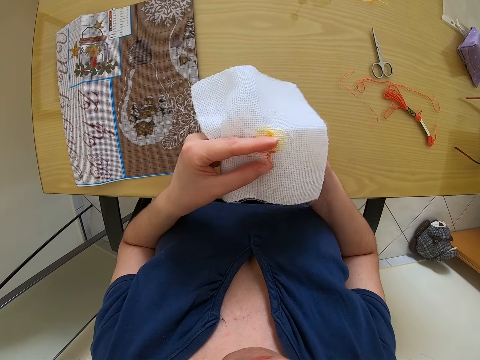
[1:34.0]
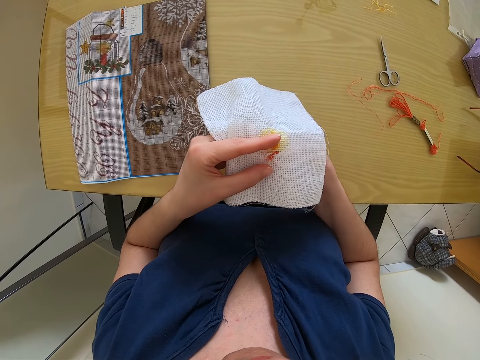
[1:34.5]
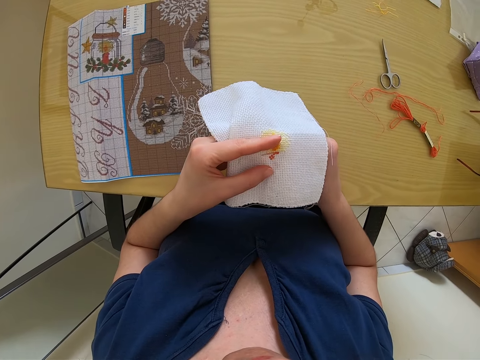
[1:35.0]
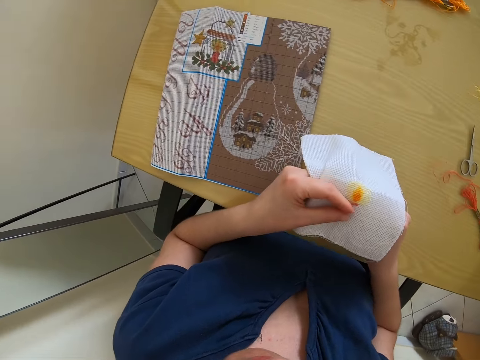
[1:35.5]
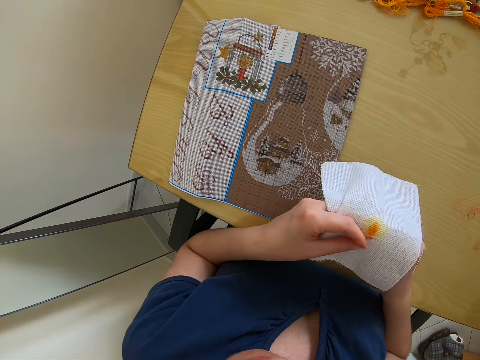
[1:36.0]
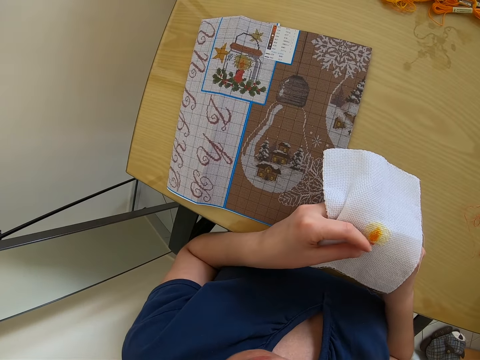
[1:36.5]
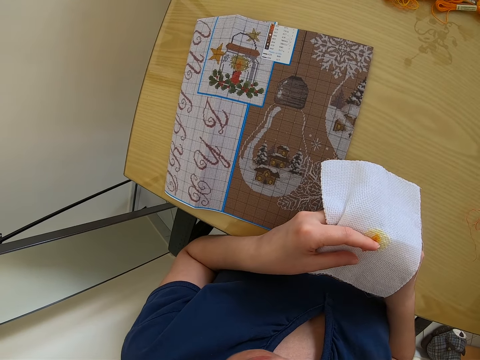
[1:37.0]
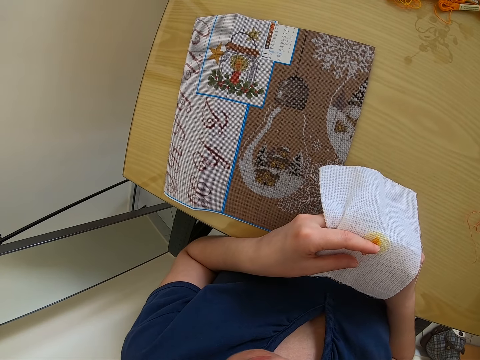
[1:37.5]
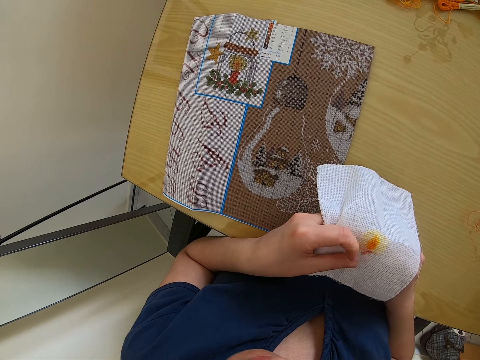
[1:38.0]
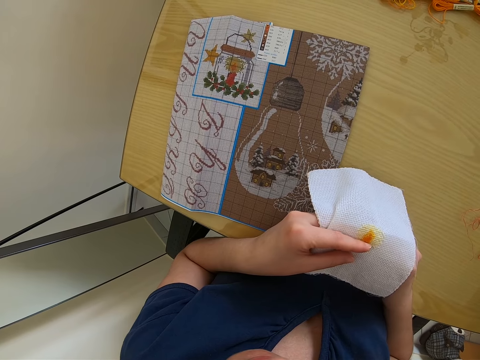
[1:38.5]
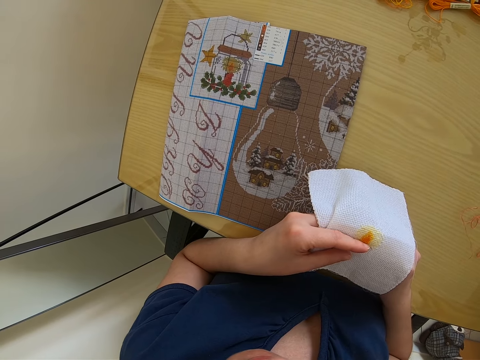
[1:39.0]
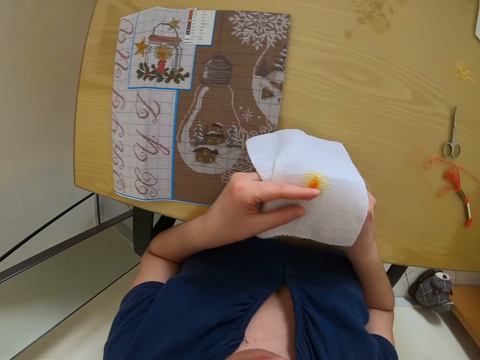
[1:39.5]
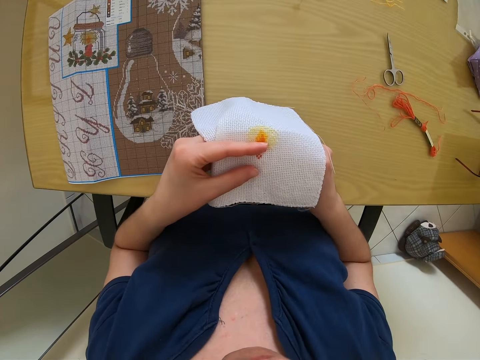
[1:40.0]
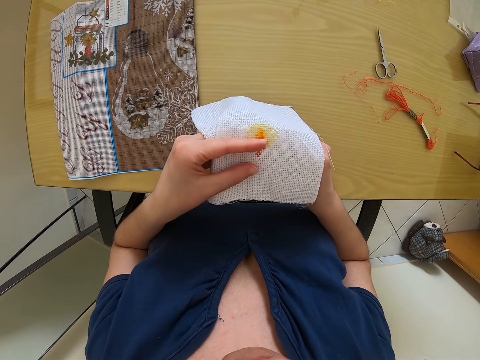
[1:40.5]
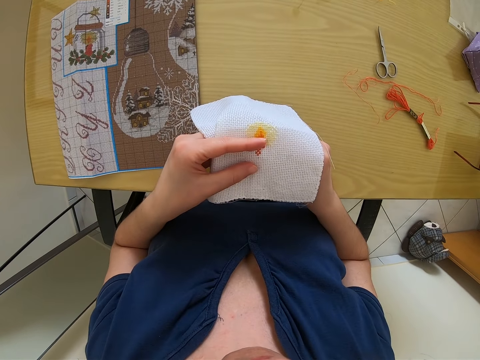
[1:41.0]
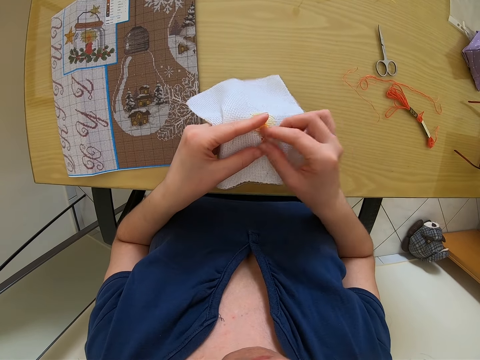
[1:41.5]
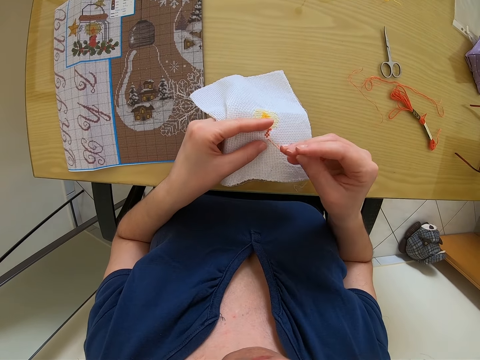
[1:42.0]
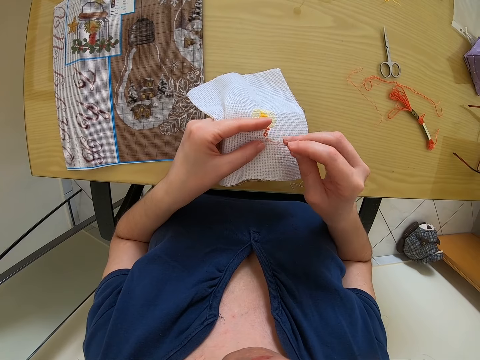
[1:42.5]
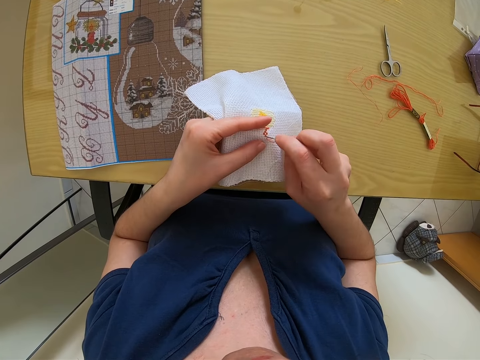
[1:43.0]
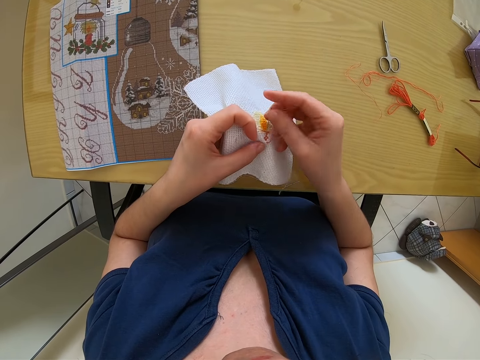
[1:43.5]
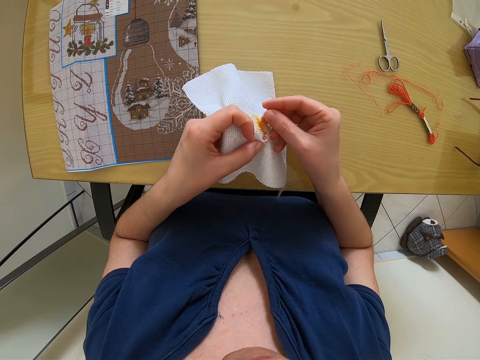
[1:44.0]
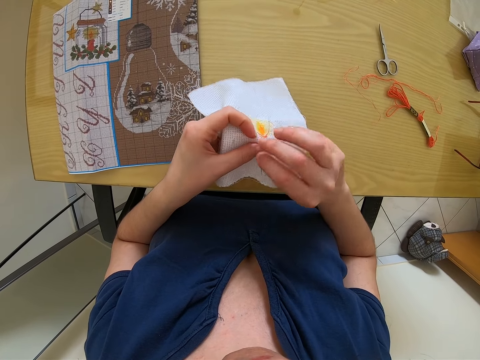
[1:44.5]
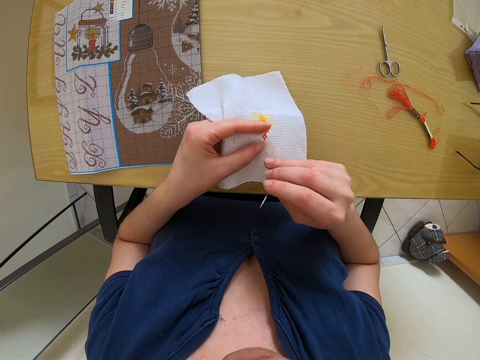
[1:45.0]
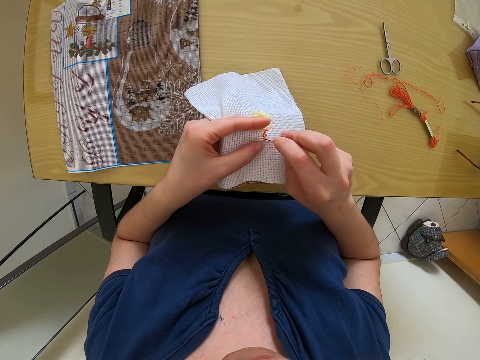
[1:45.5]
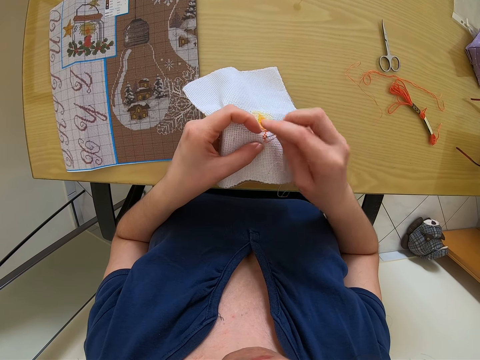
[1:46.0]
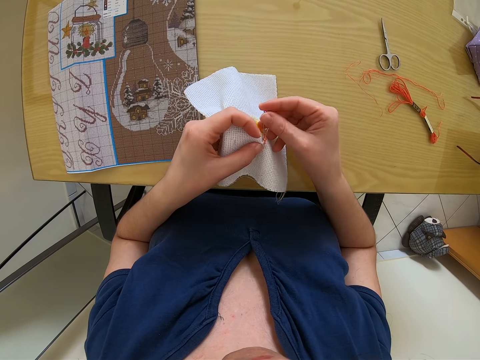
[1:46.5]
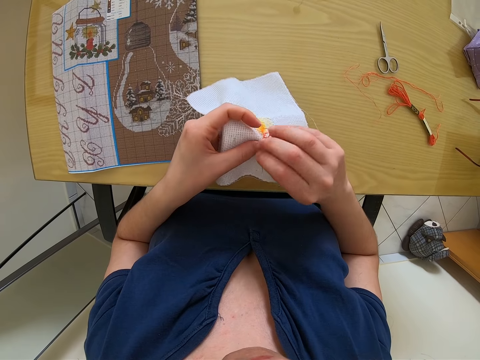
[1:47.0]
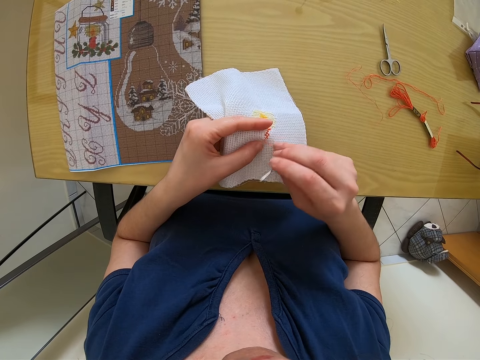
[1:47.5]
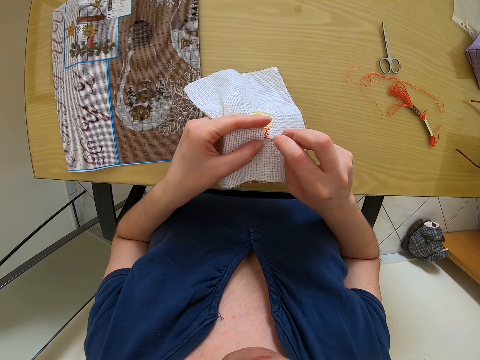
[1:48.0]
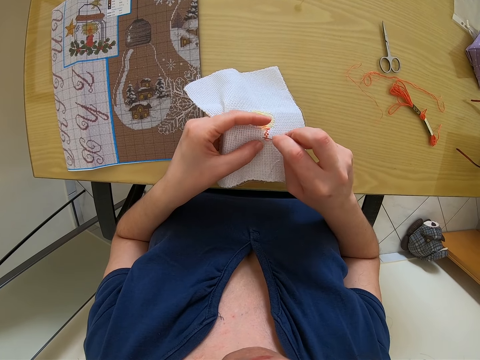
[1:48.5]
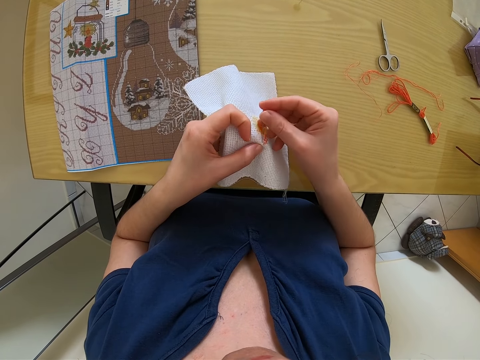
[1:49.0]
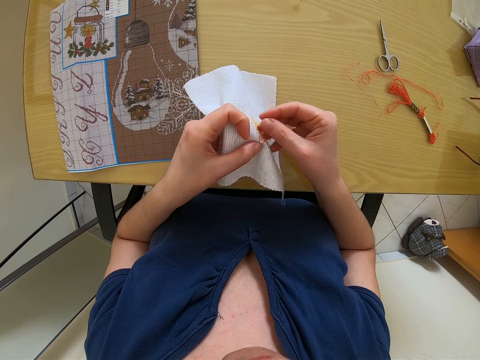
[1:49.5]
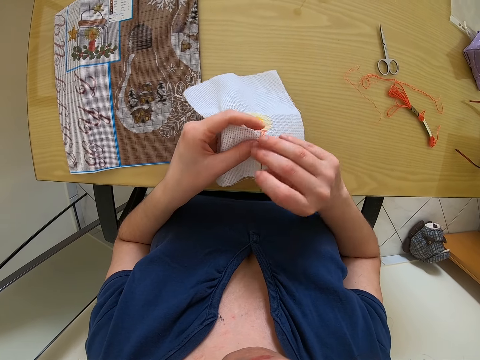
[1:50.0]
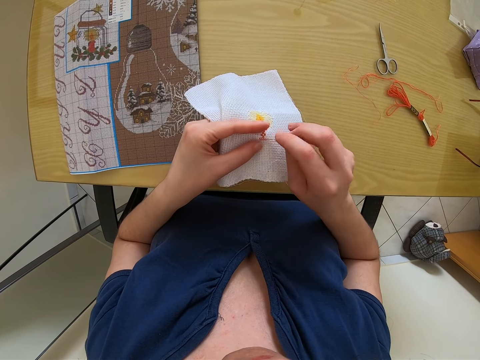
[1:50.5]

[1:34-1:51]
The camera wearer pulls the thread down the clothing in his hand. He pulls the needle from the upper side of the clothing in his hand. He sews the clothing in his hand with a needle repeatedly.

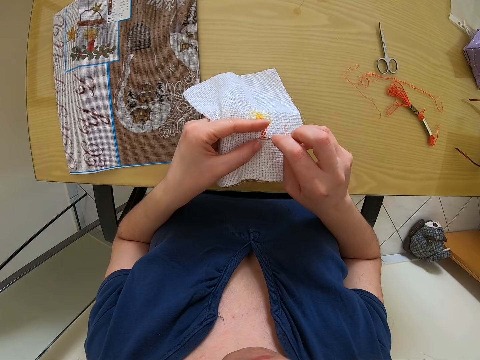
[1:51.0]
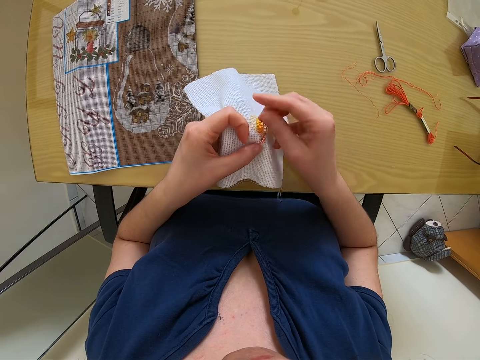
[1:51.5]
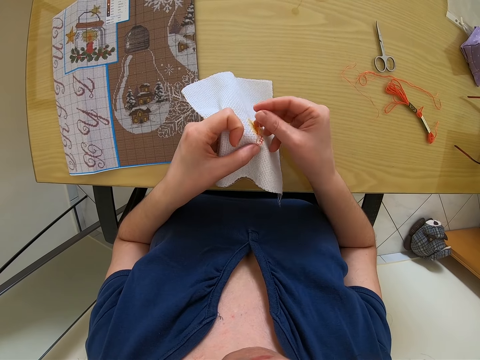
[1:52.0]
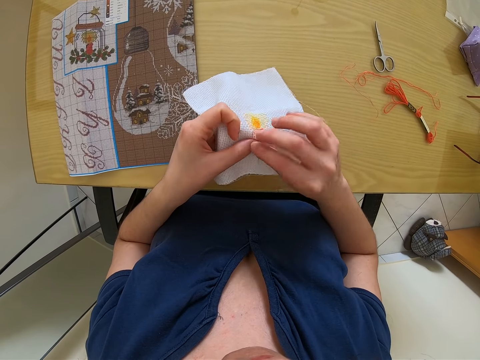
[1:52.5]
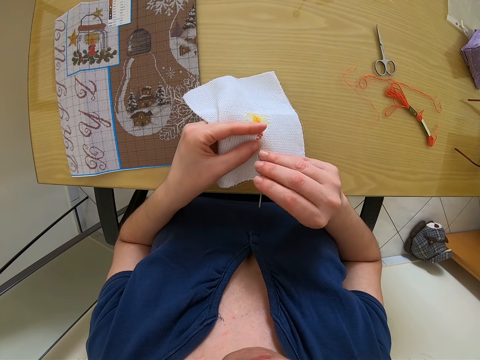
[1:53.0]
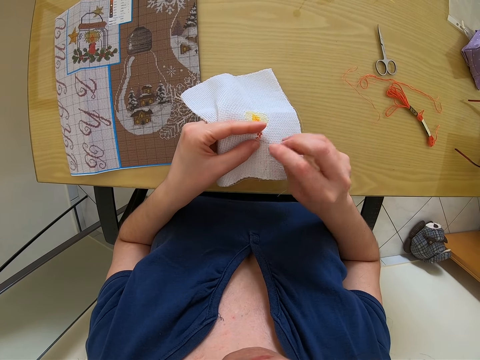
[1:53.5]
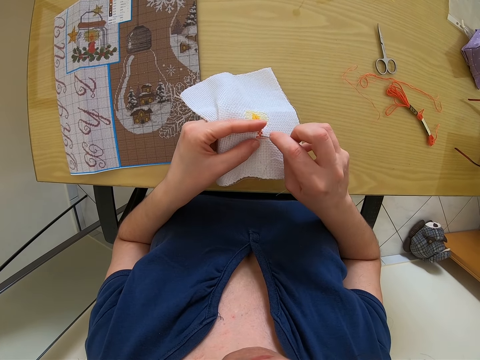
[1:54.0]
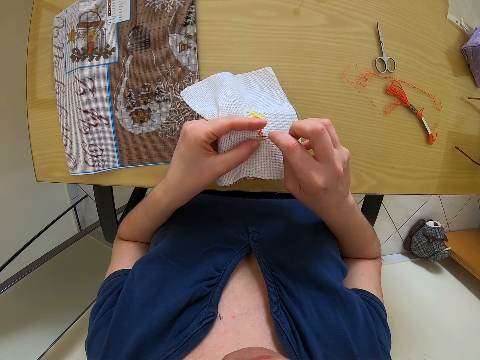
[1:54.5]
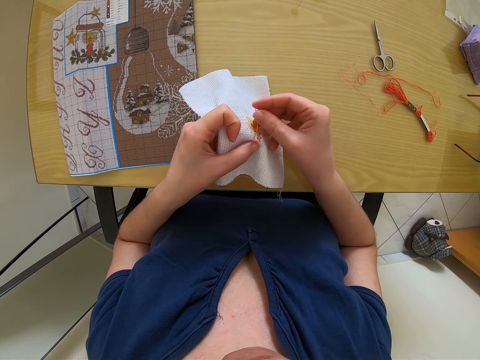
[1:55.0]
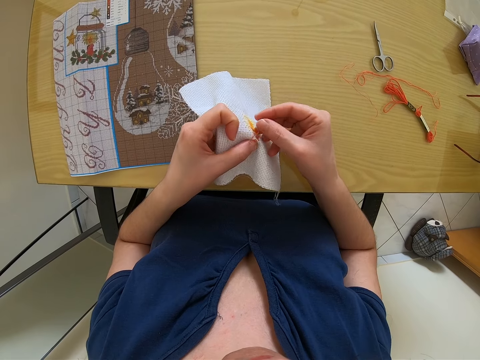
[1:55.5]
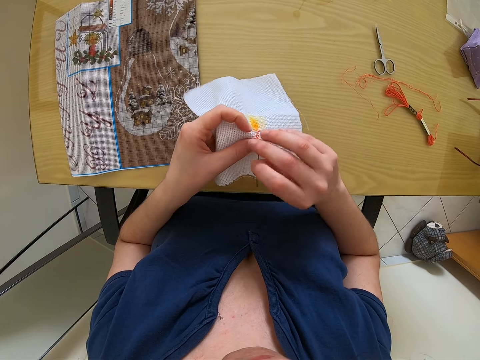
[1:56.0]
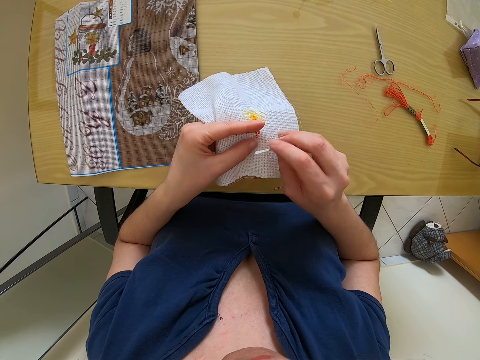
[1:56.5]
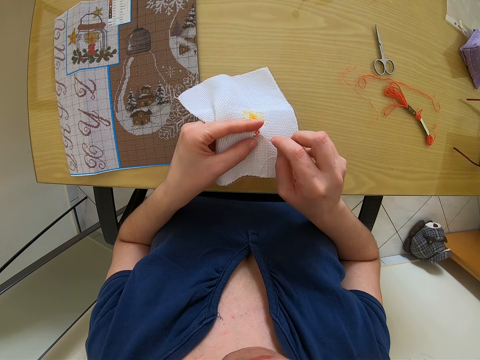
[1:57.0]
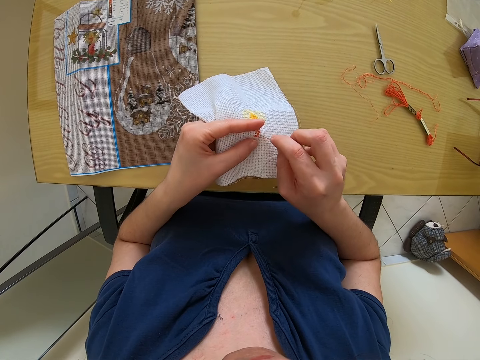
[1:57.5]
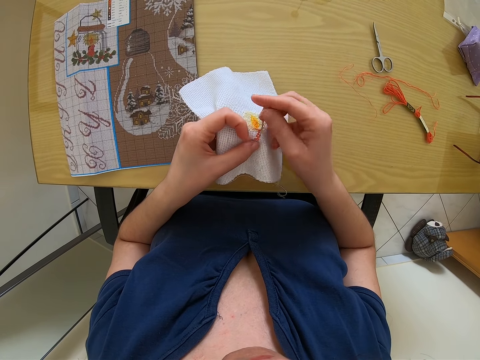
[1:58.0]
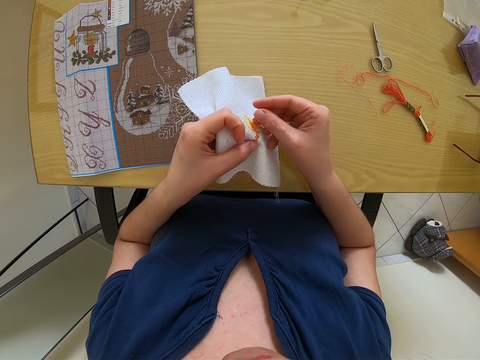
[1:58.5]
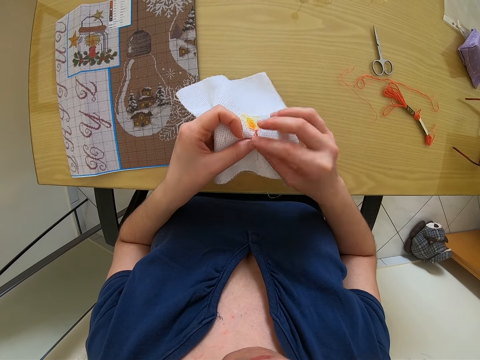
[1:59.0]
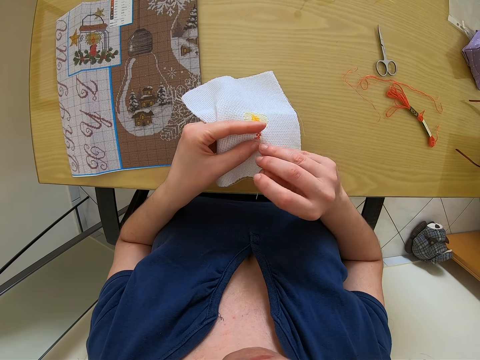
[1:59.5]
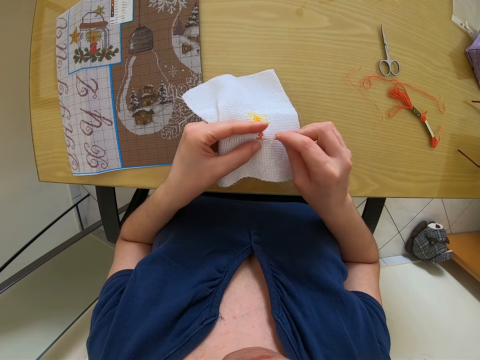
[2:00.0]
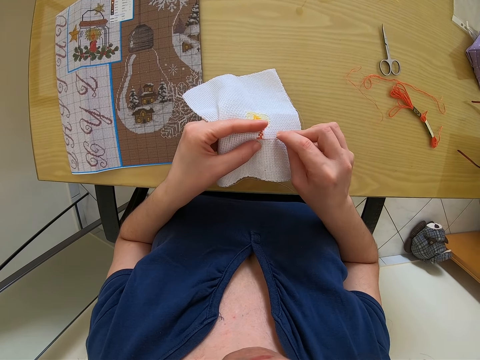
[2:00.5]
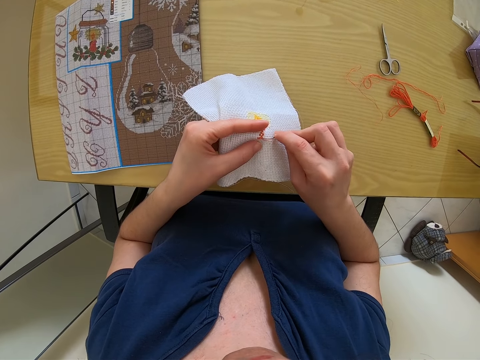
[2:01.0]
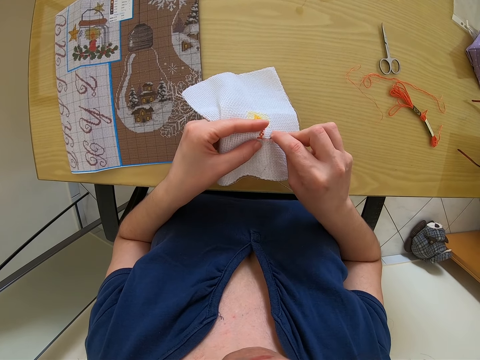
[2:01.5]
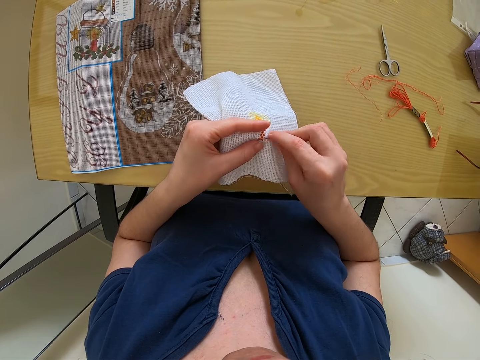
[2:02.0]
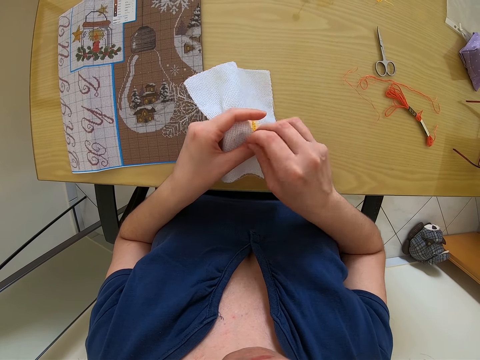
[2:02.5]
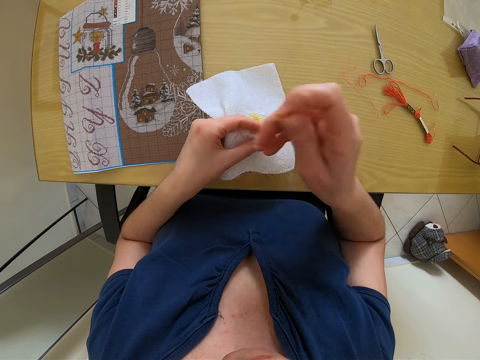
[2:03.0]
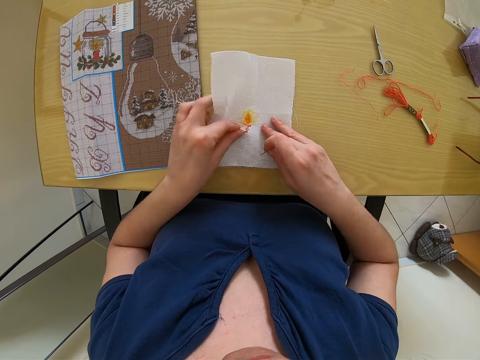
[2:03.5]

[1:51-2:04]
The camera wearer sews the clothing in his hand with a needle repeatedly. They drop the white fabric on the table with her left hand.
